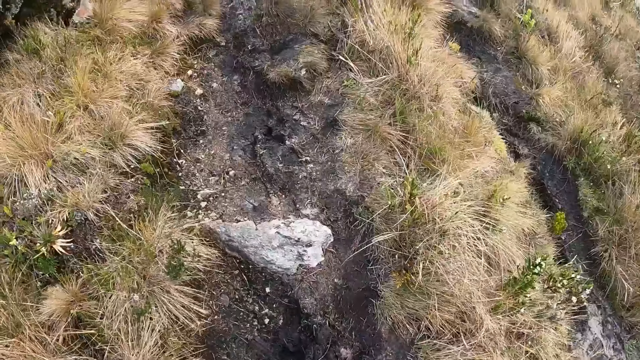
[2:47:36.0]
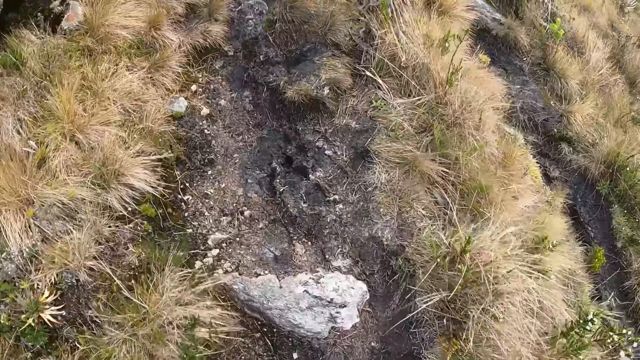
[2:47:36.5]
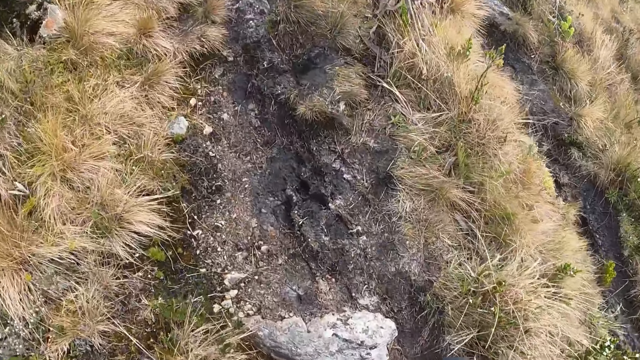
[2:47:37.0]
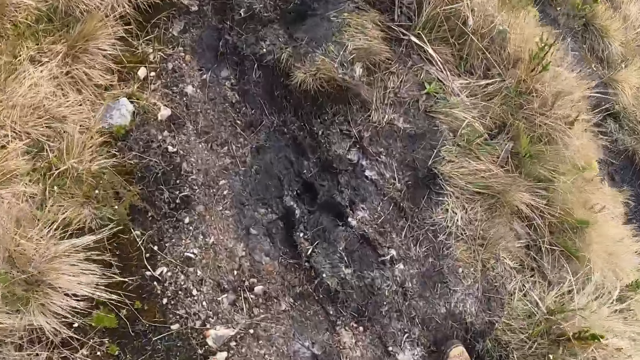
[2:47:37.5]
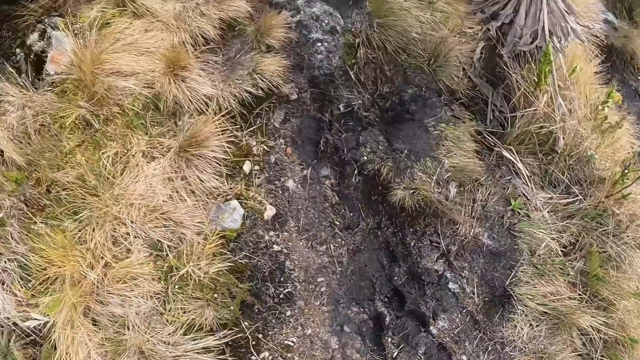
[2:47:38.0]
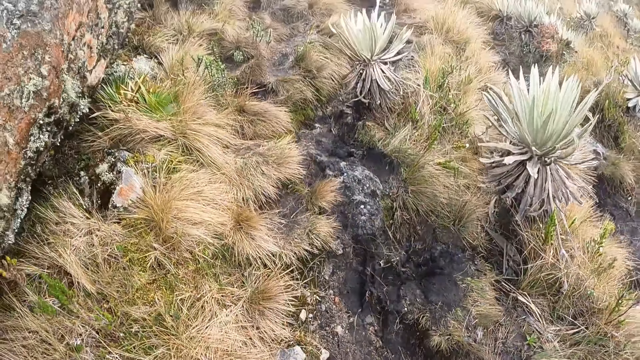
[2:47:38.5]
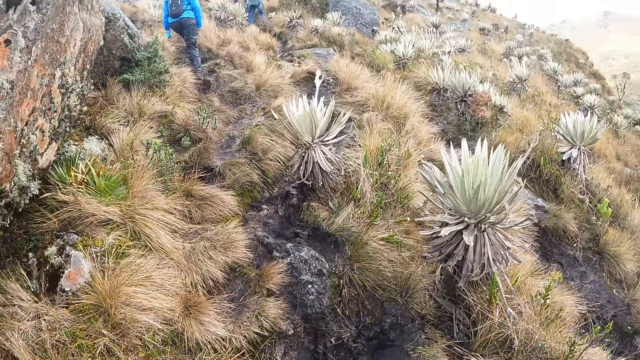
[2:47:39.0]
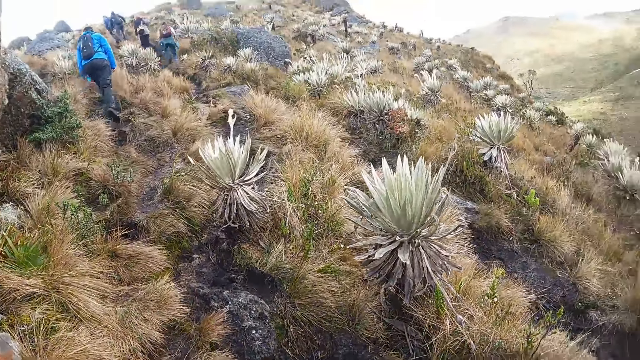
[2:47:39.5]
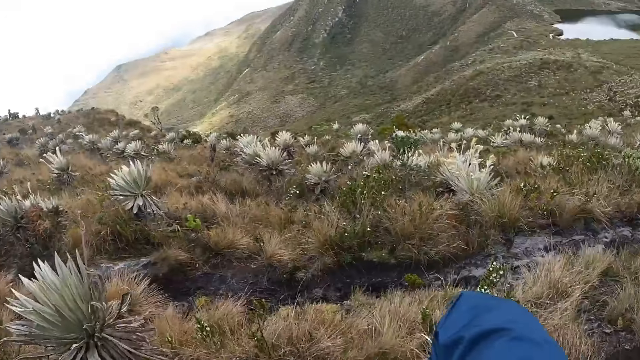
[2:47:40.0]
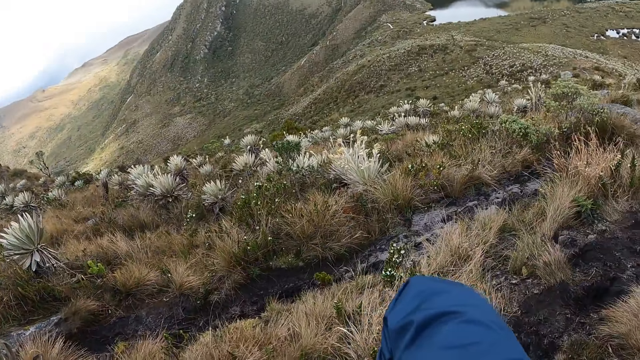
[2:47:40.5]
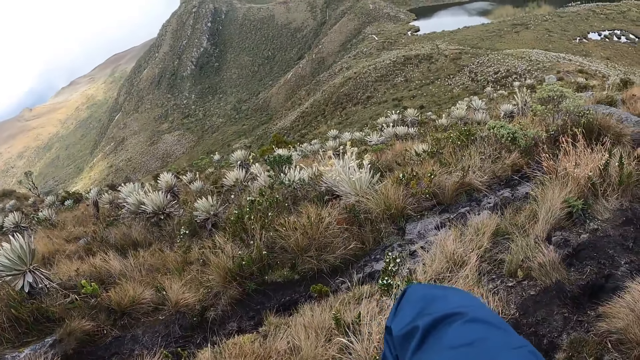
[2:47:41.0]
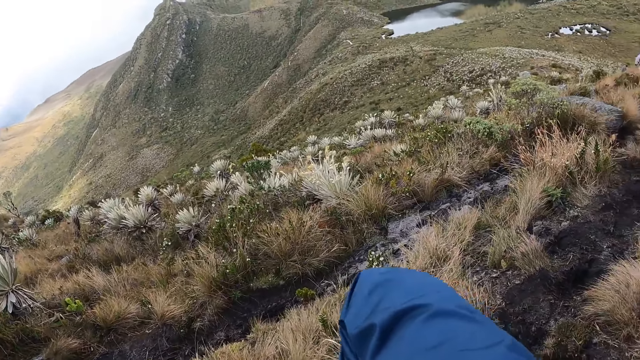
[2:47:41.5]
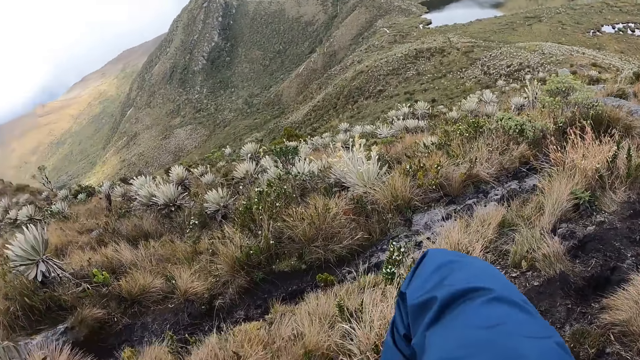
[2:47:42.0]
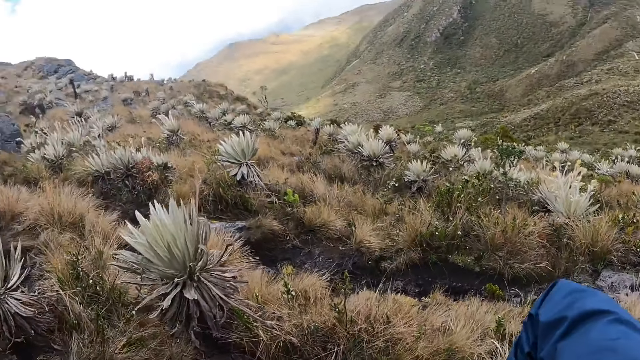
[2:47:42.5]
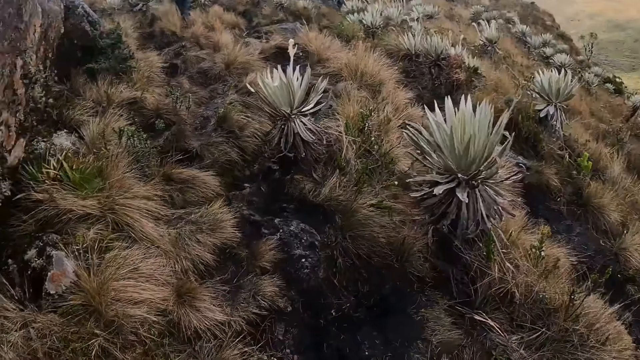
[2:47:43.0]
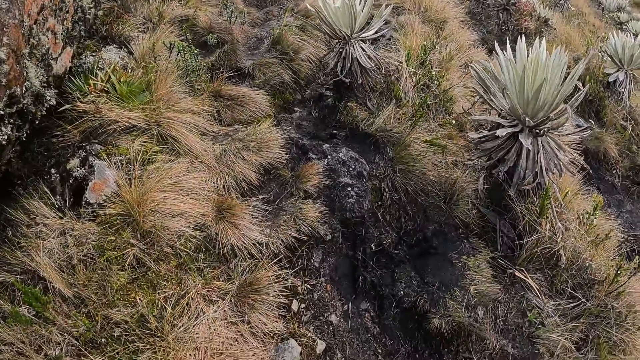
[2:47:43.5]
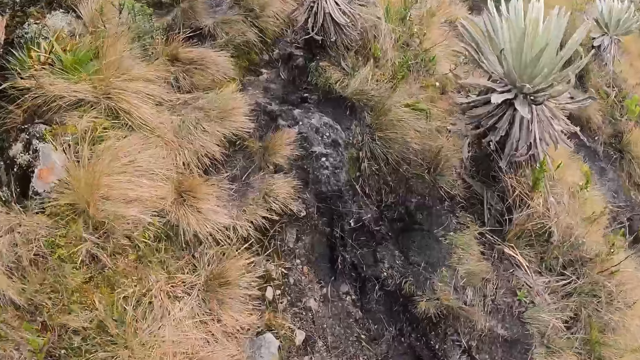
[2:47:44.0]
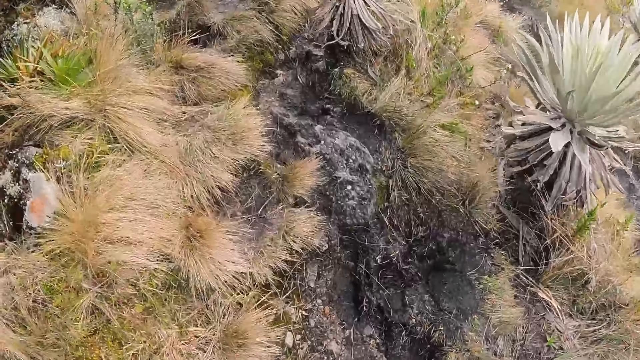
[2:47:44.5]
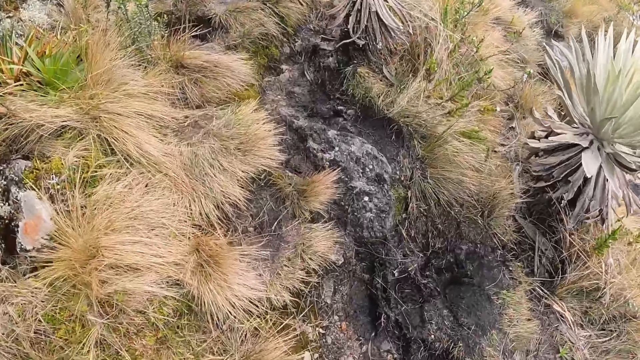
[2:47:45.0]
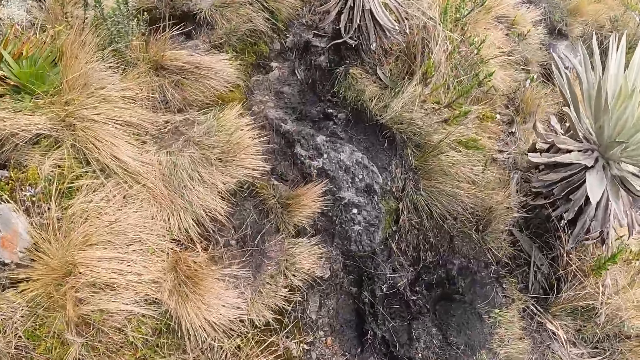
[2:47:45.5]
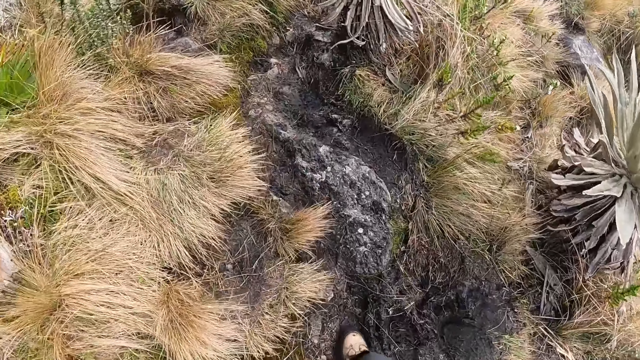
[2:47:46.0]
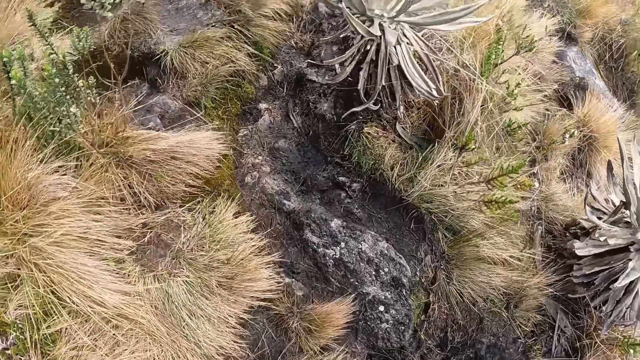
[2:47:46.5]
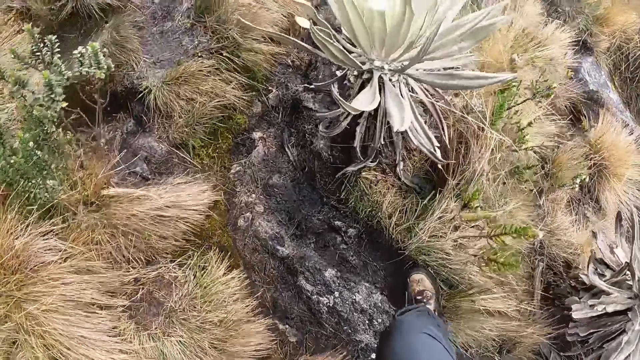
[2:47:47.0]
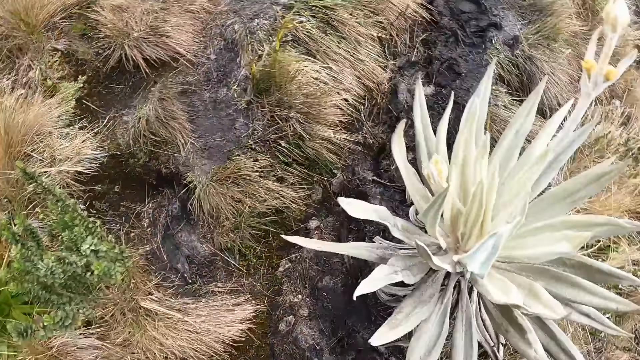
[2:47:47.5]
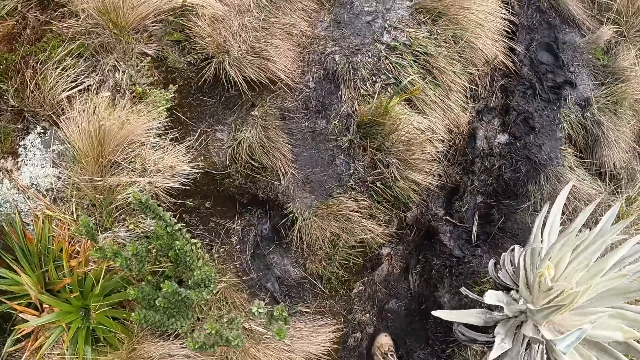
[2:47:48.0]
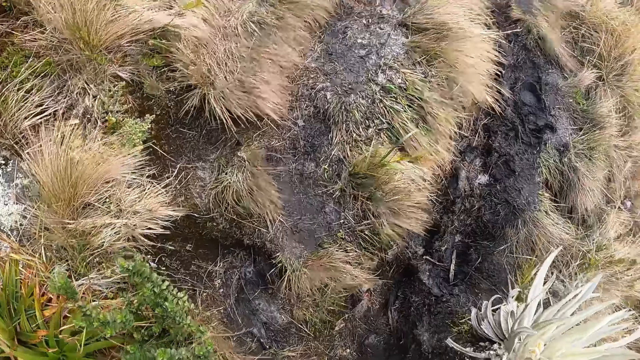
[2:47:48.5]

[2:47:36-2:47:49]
The camera wearer looks around the hill. They climb the hill.

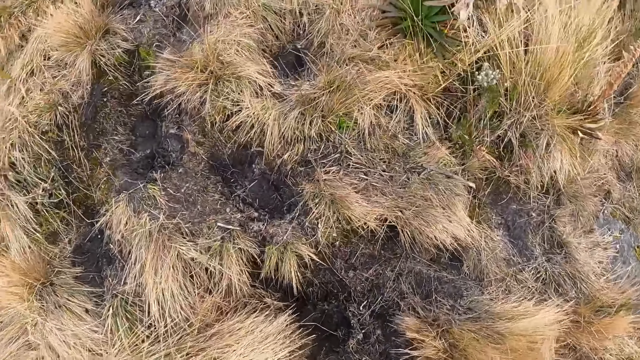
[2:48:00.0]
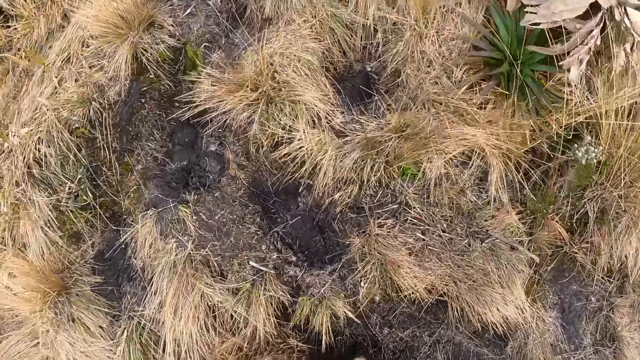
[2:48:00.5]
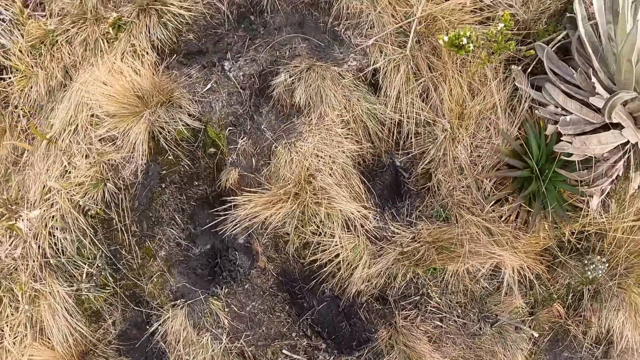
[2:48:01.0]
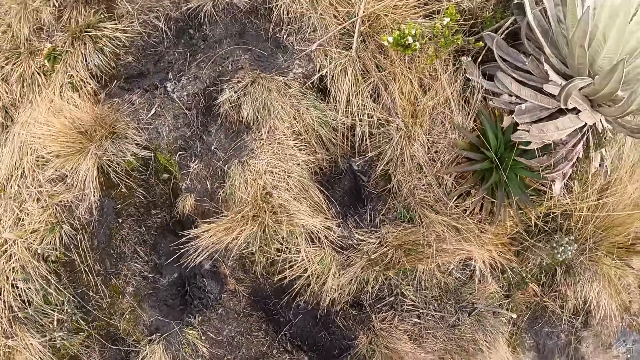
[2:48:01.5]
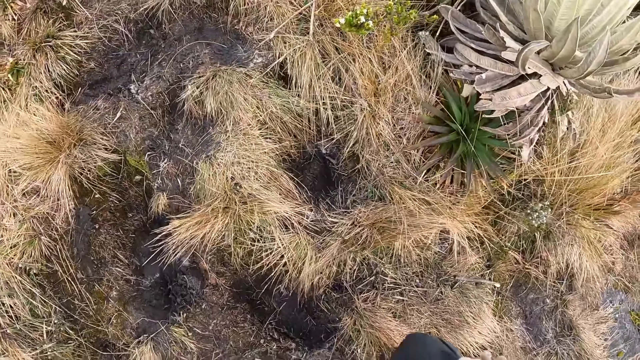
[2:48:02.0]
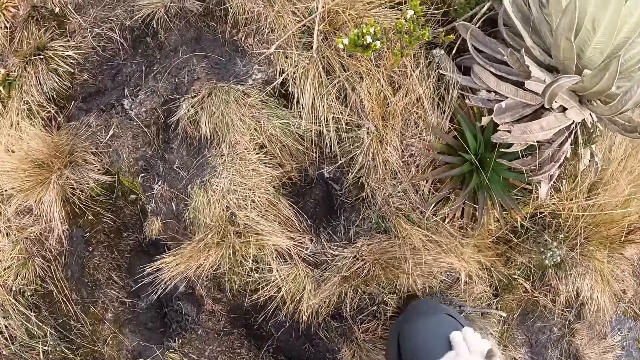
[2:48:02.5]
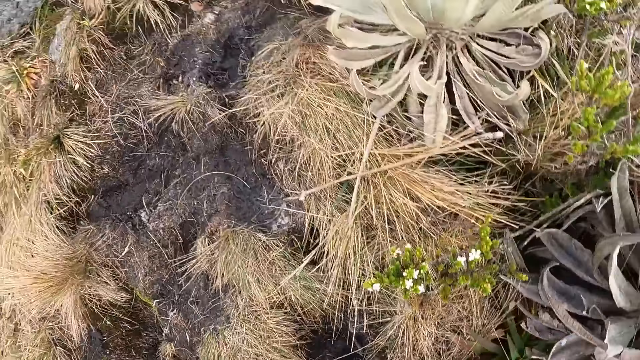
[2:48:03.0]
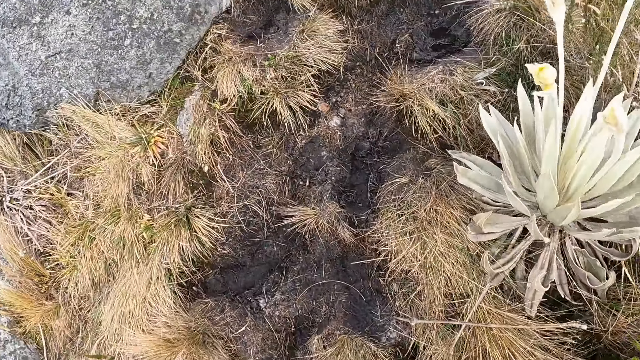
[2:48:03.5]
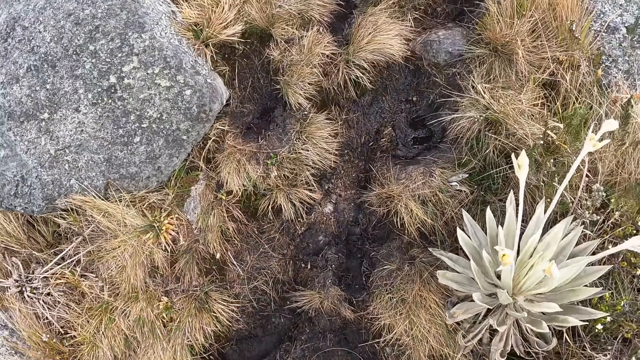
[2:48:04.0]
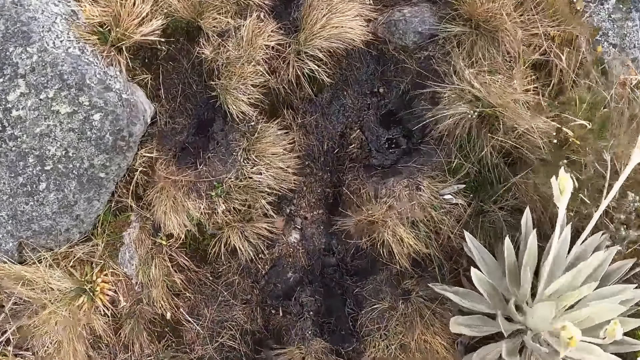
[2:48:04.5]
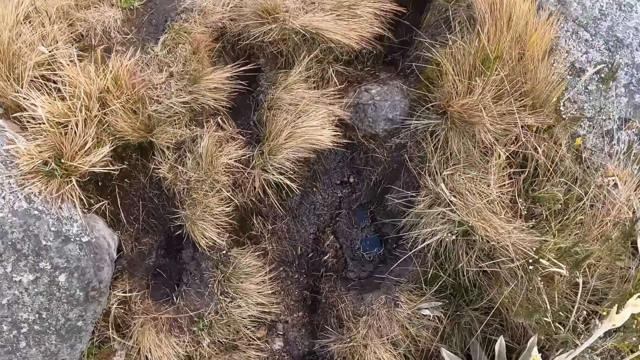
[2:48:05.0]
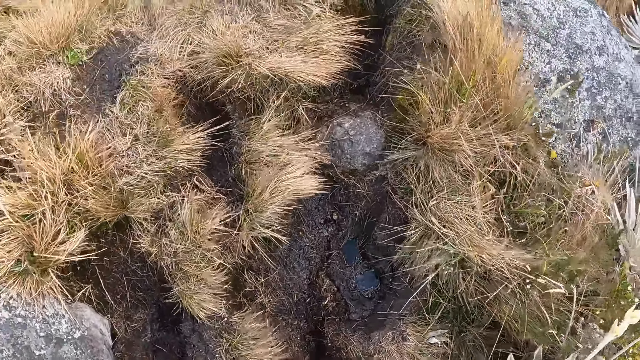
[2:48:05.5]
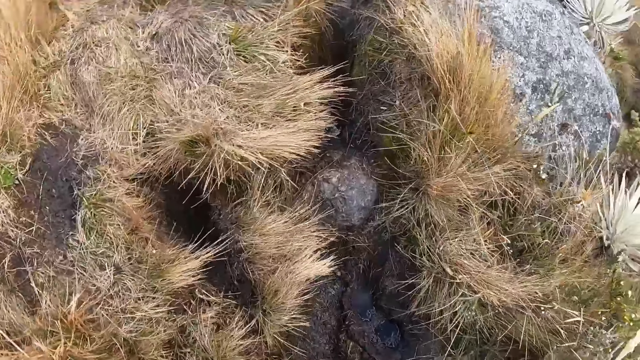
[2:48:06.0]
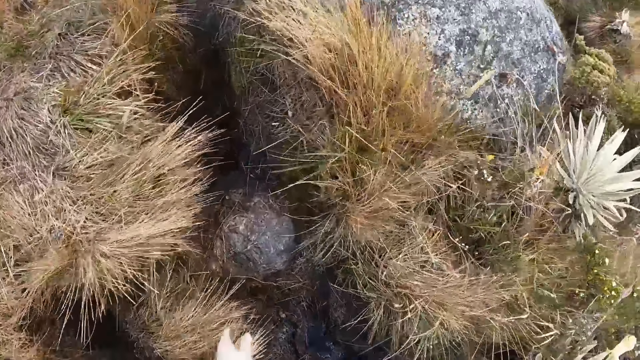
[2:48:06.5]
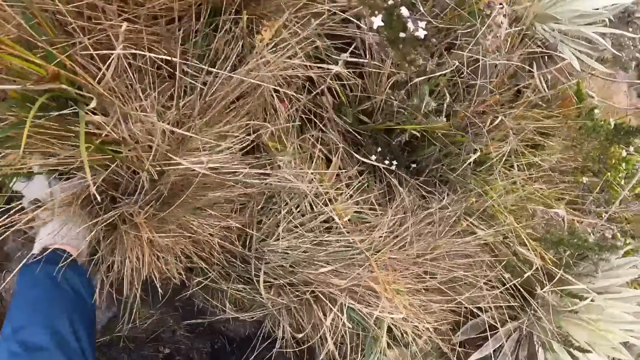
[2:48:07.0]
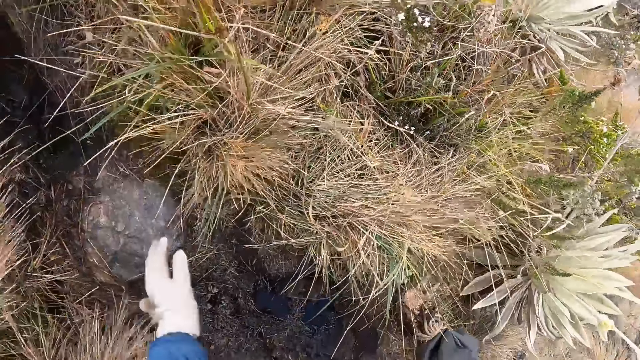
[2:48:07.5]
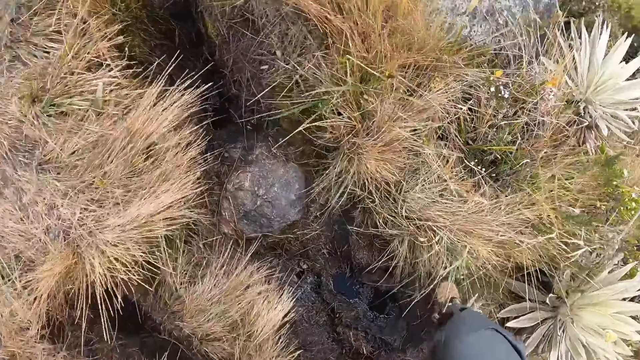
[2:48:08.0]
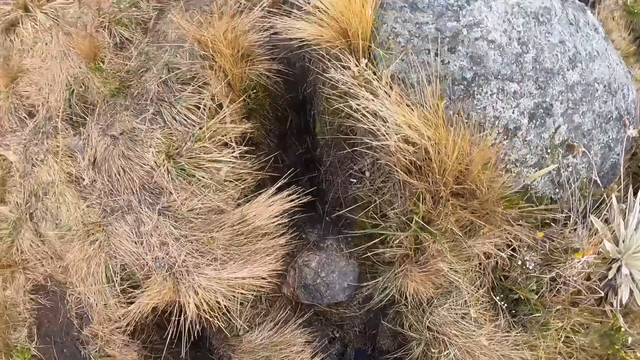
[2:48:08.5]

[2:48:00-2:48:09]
The camera wearer touches his right lap with both hands. He touches a plant on the ground with his left hand. He removes his left hand from the plant on the ground.
